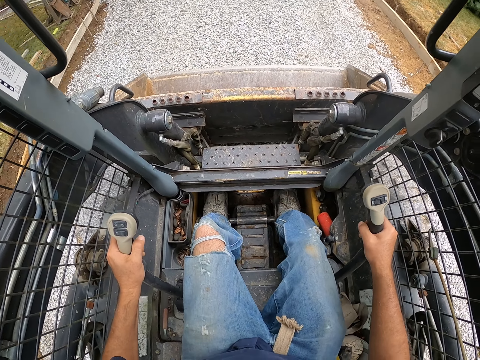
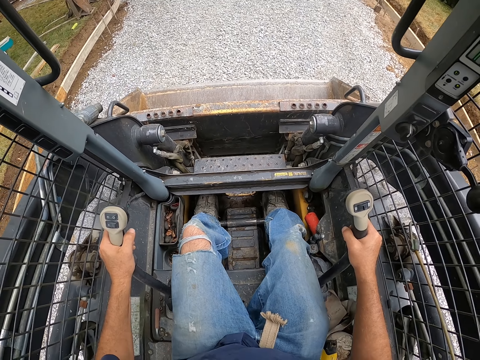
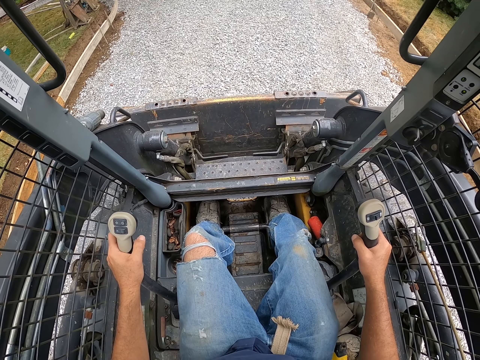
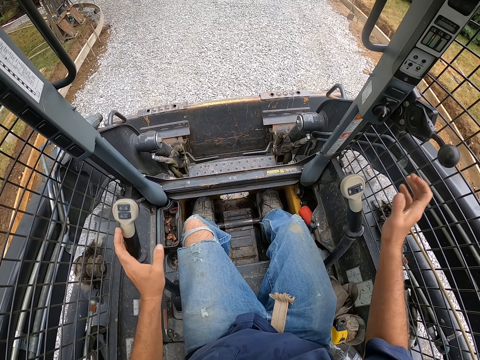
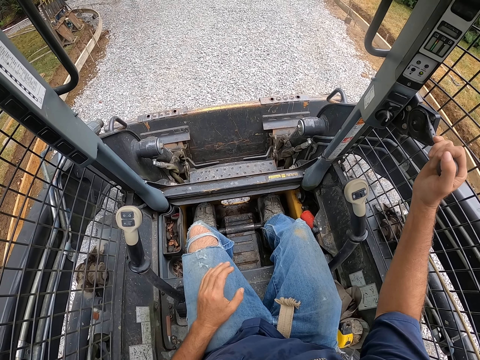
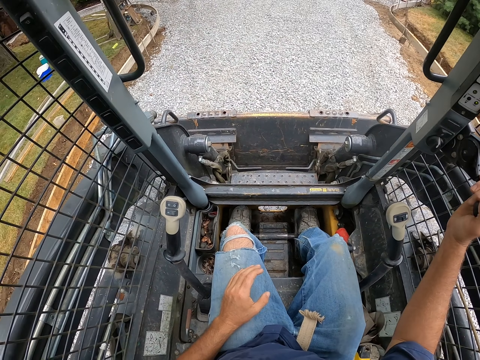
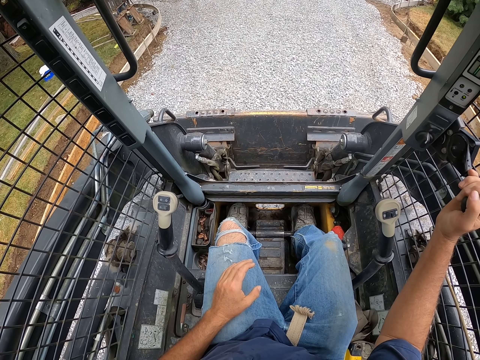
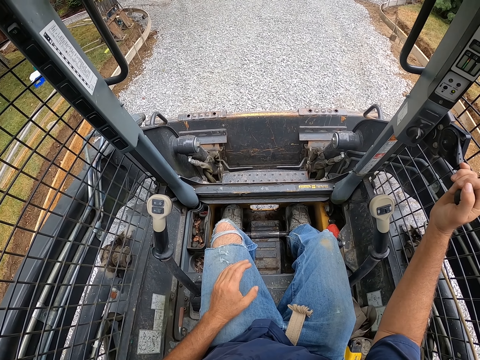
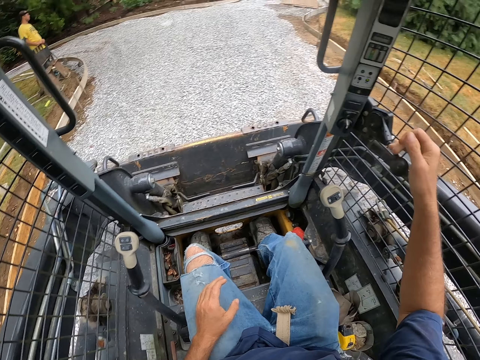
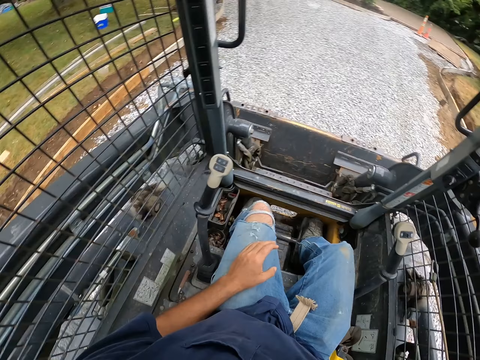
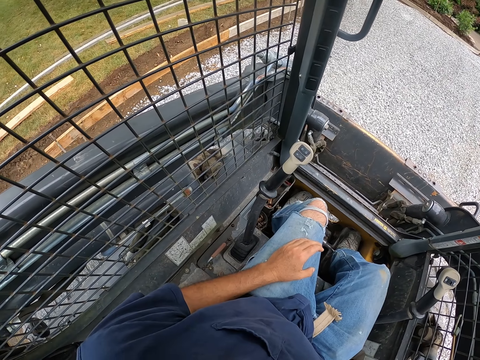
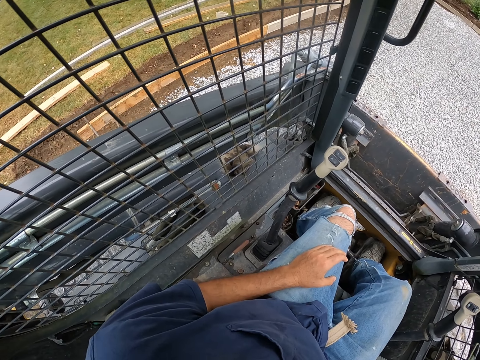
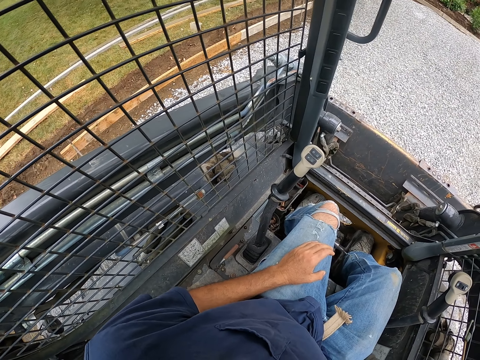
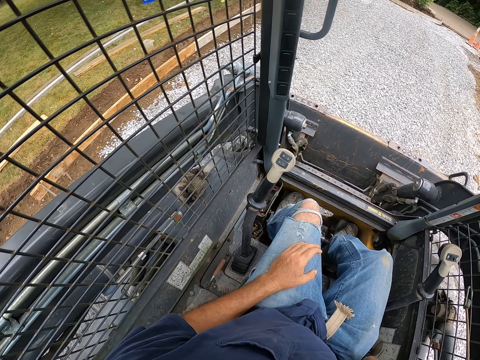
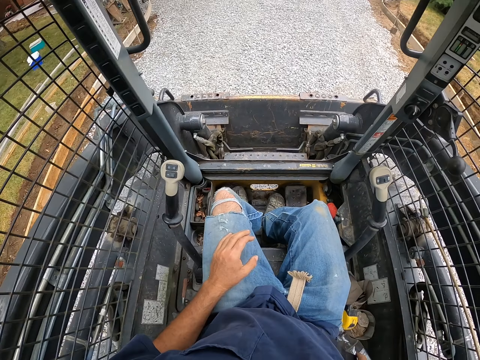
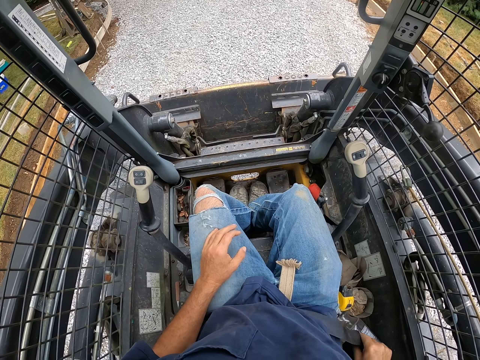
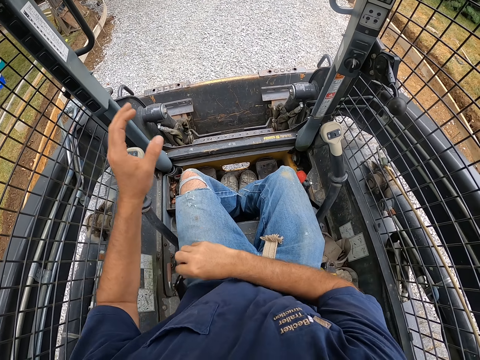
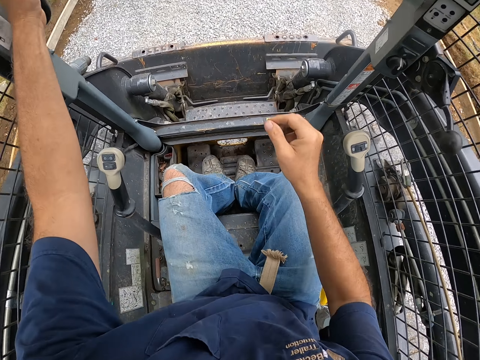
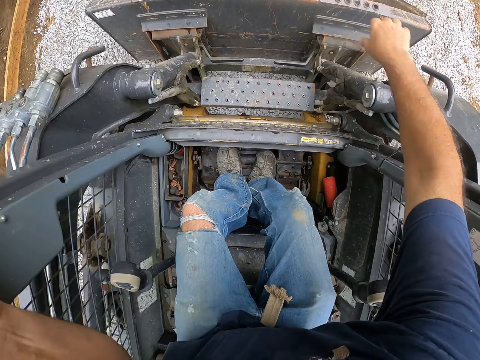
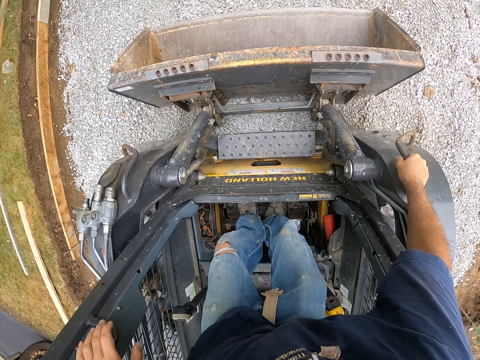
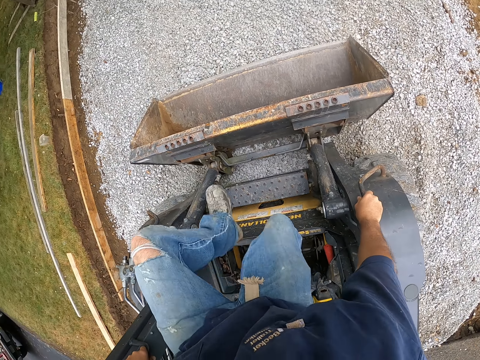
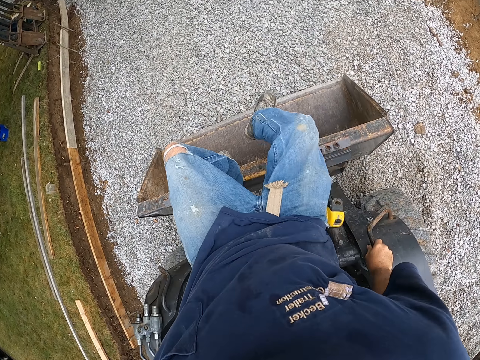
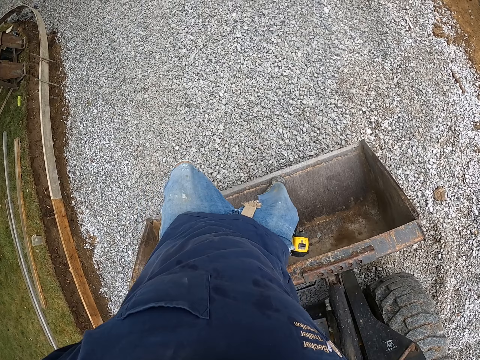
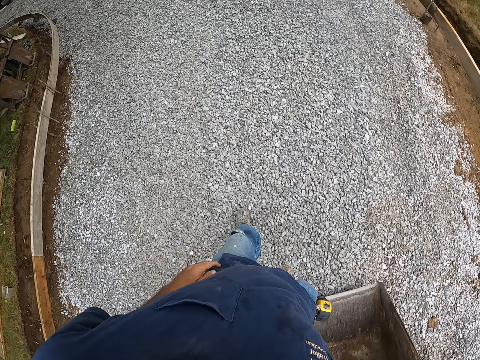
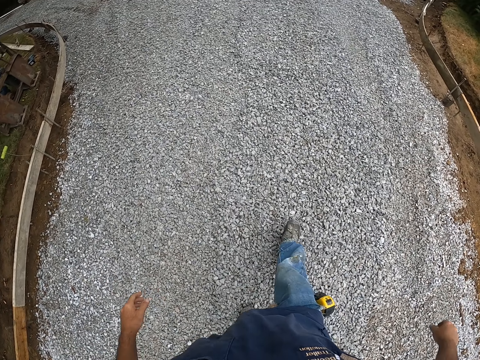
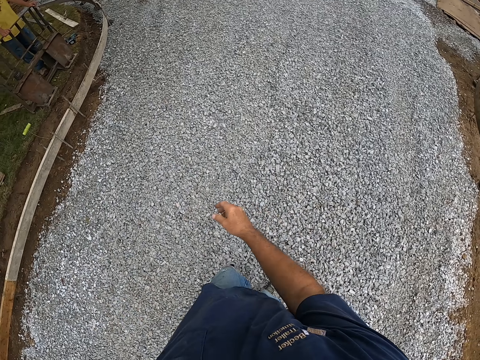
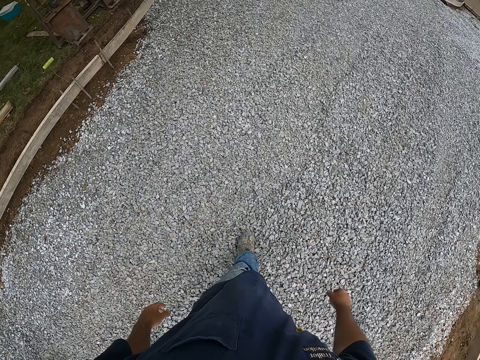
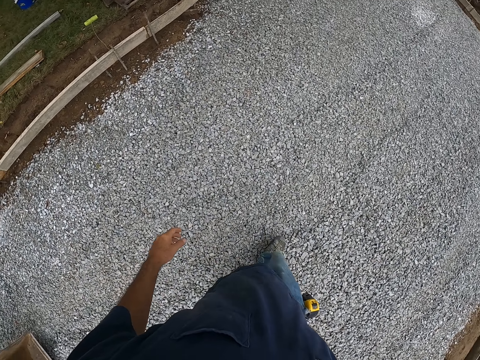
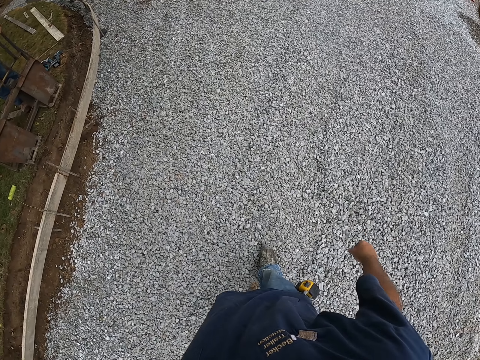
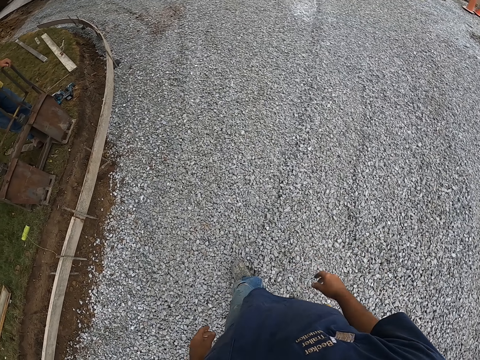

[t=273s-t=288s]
The camera wearer parks the caterpillar, holds something, switches off the caterpillar, loosens the seat belt, holds the caterpillar, and stands up. They climb down the caterpillar and walk around on the murram road.

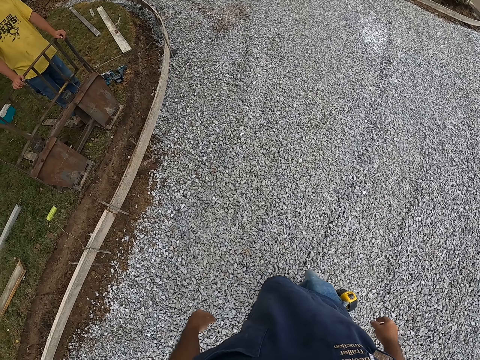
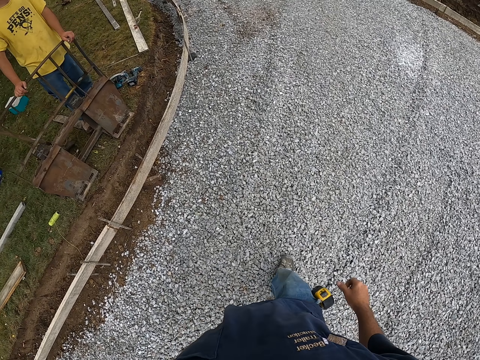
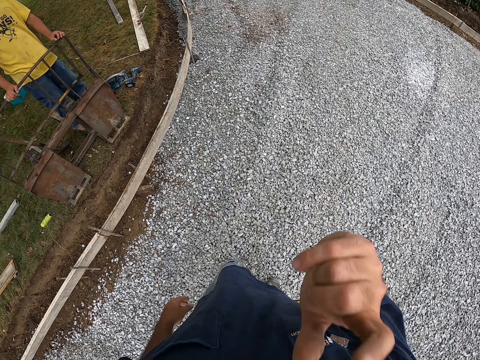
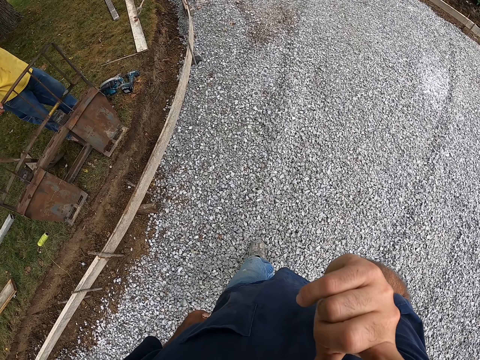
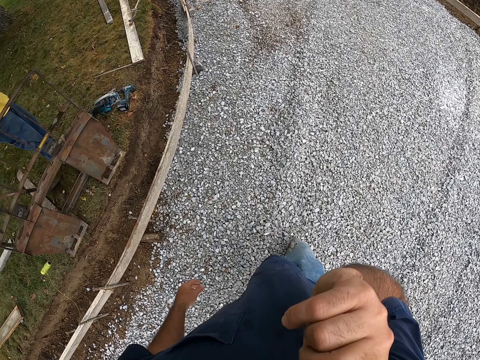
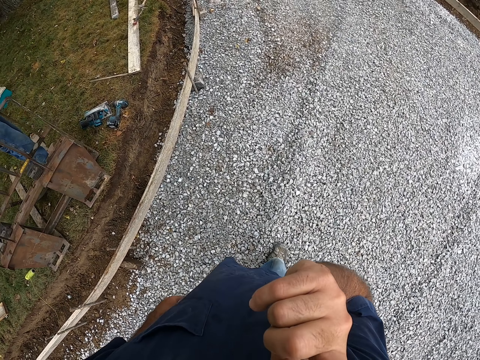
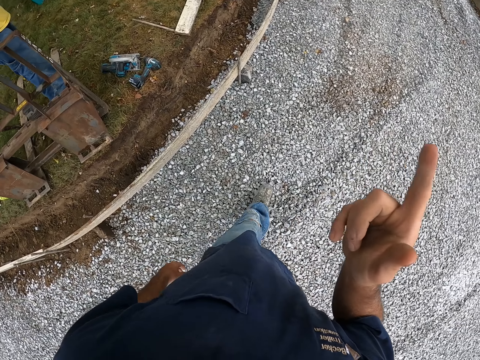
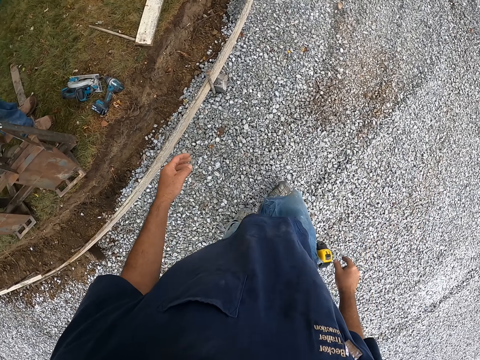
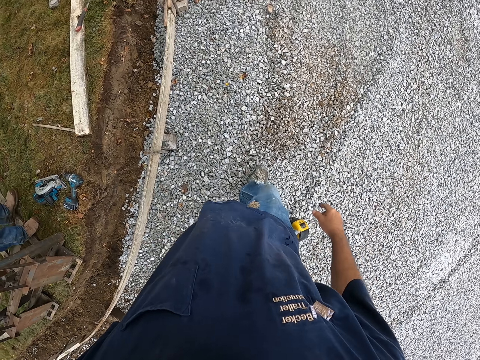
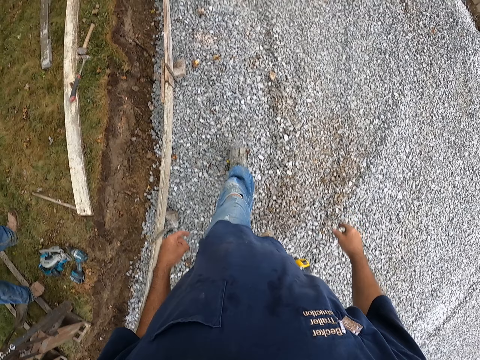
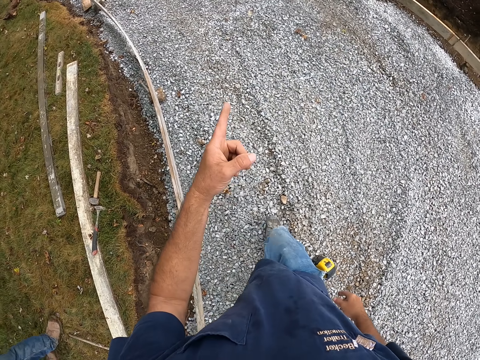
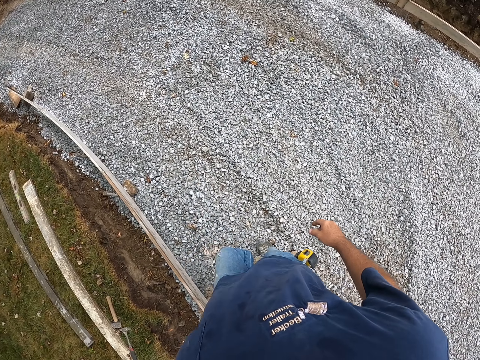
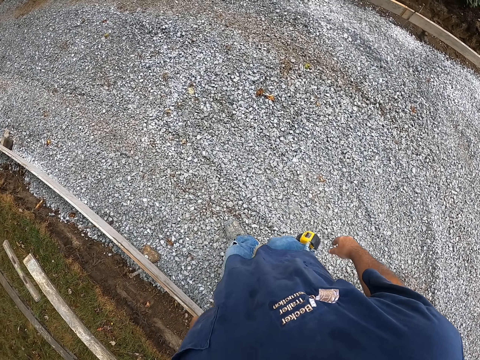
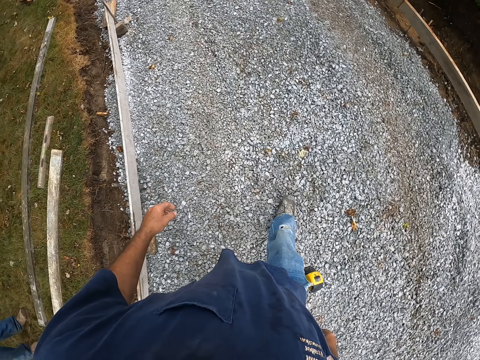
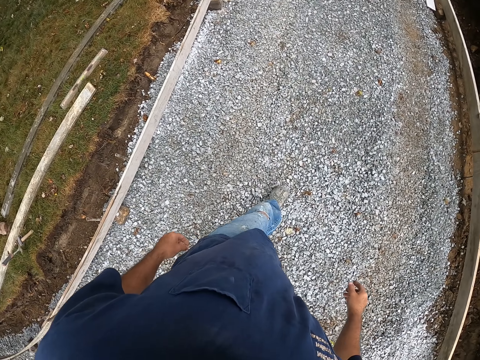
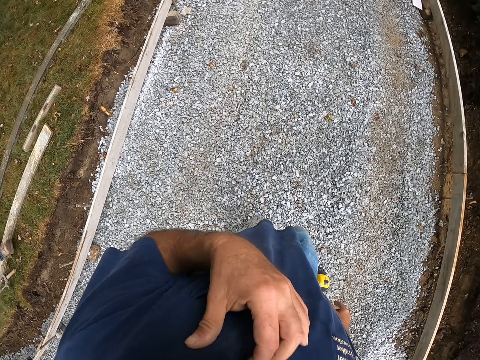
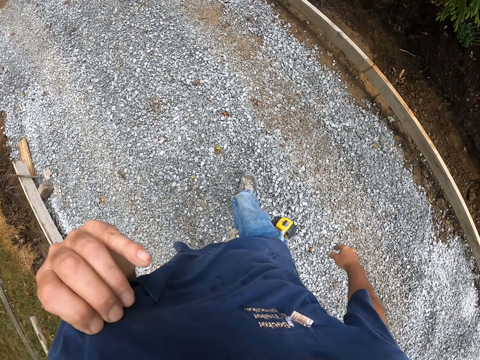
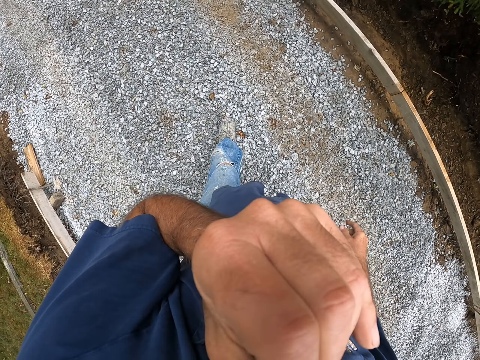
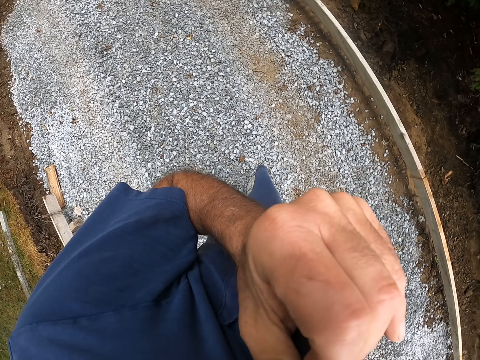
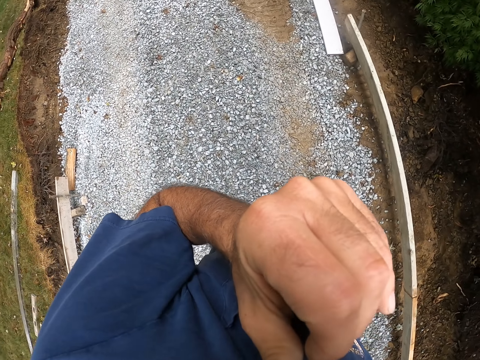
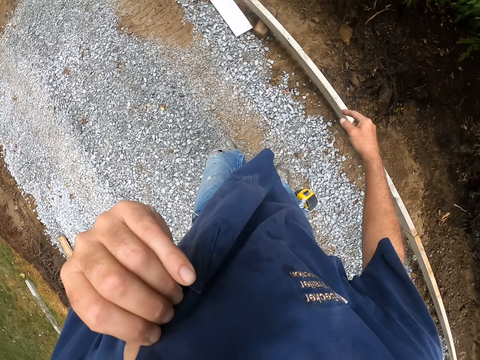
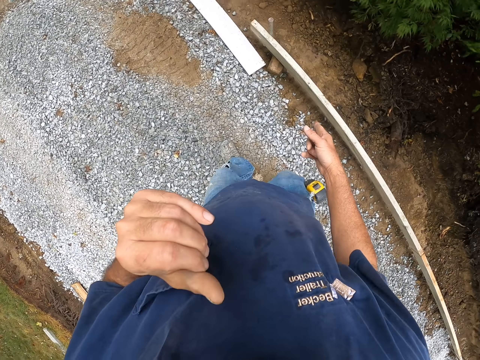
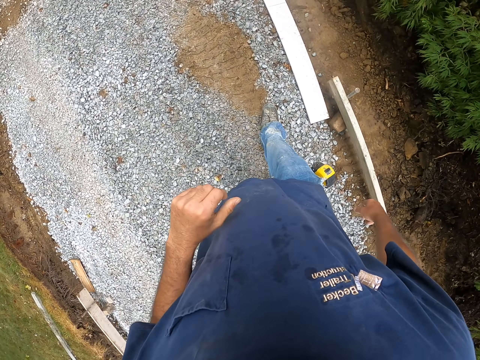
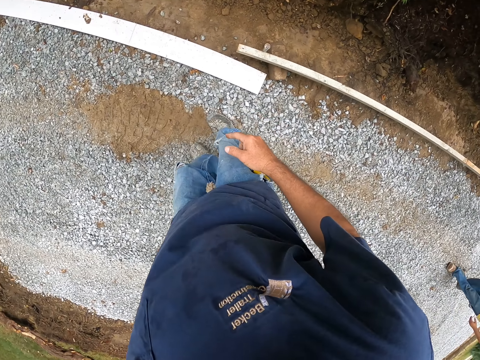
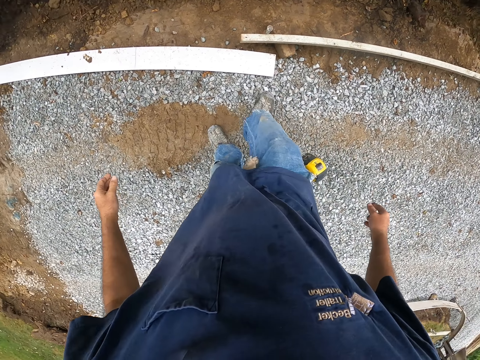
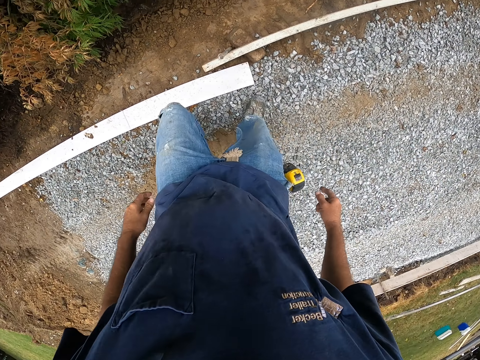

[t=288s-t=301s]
The camera wearer scratches his face. He walks on the murram road. He wipes his face.
